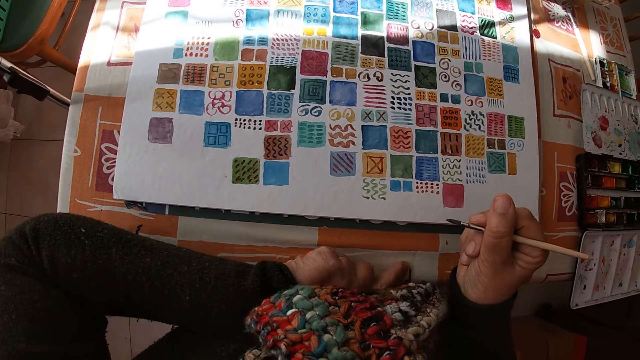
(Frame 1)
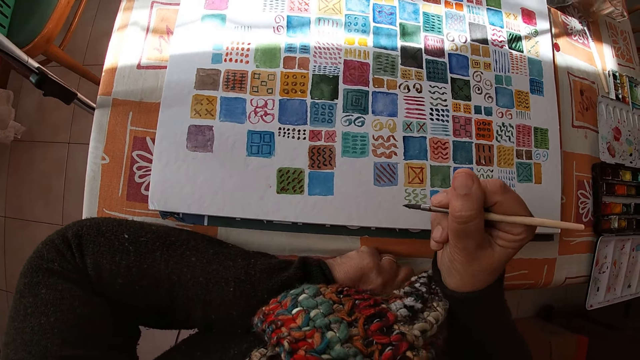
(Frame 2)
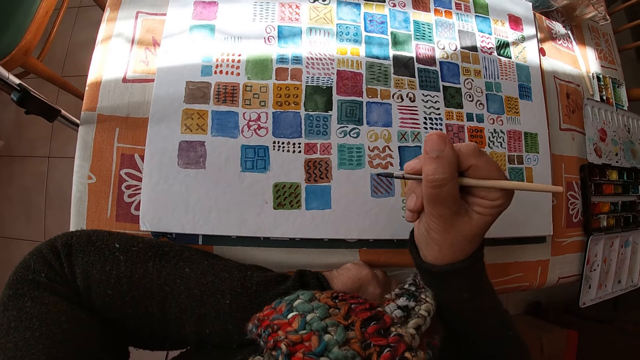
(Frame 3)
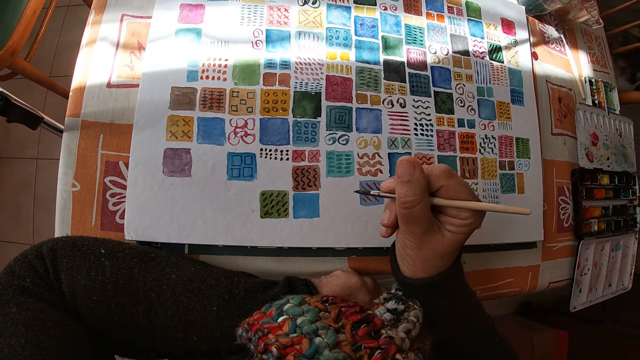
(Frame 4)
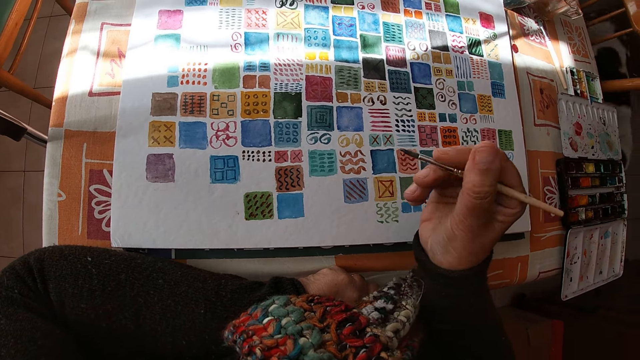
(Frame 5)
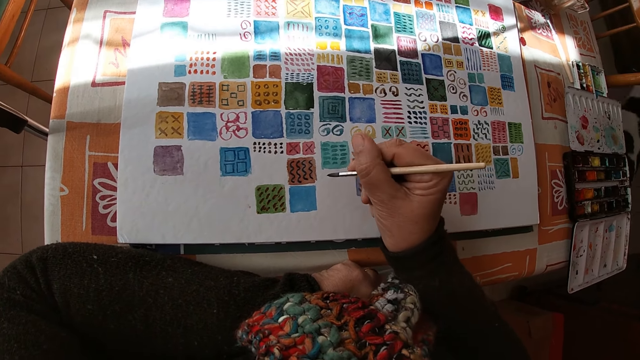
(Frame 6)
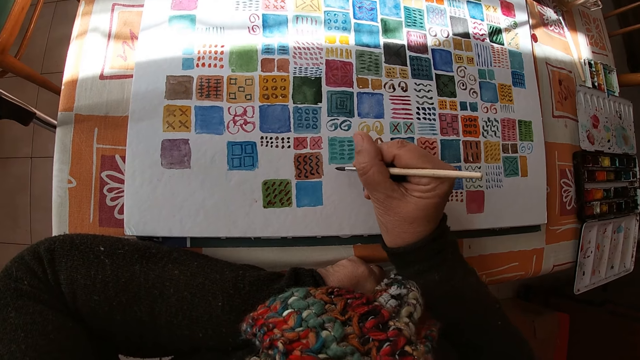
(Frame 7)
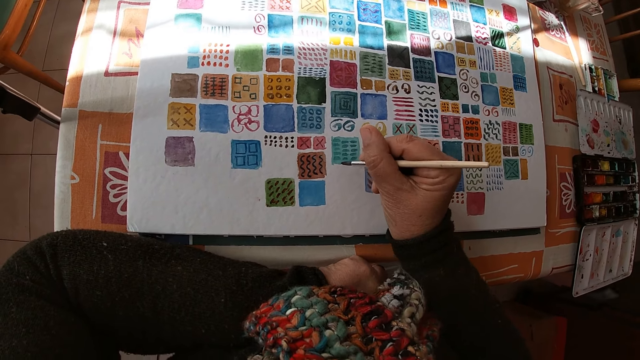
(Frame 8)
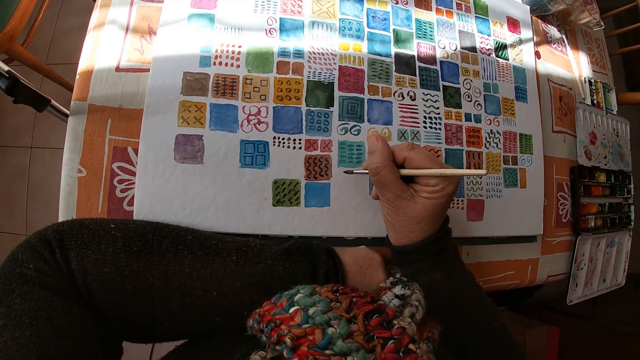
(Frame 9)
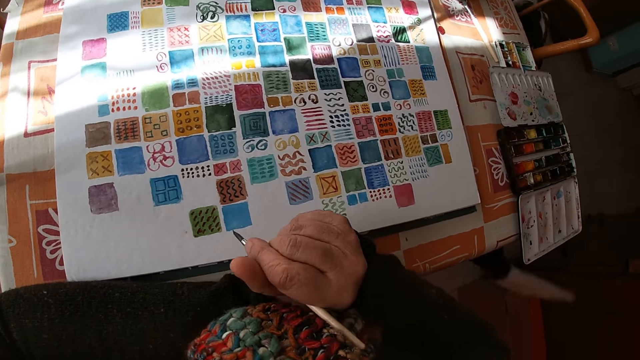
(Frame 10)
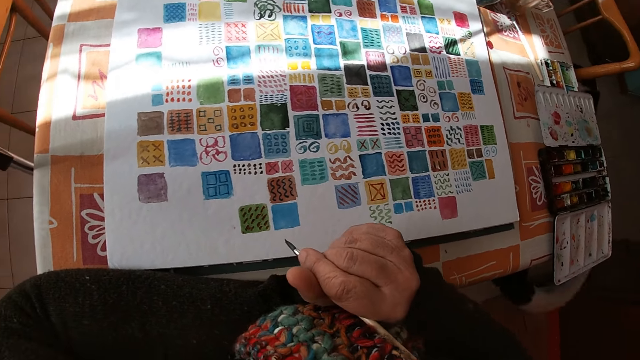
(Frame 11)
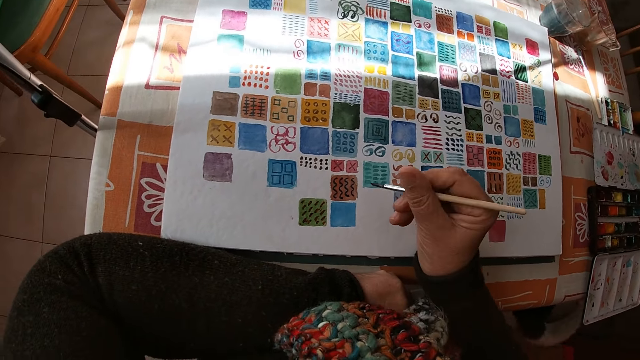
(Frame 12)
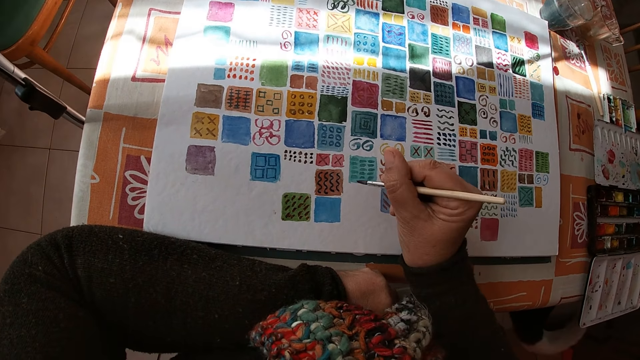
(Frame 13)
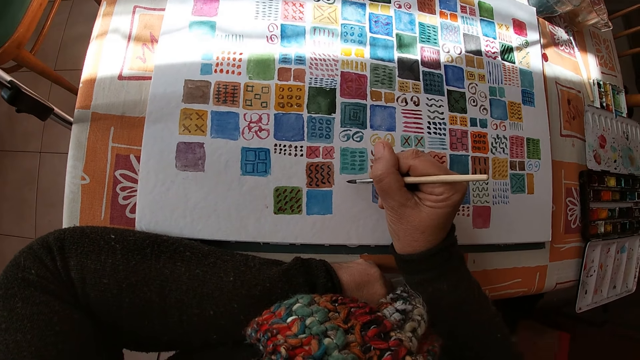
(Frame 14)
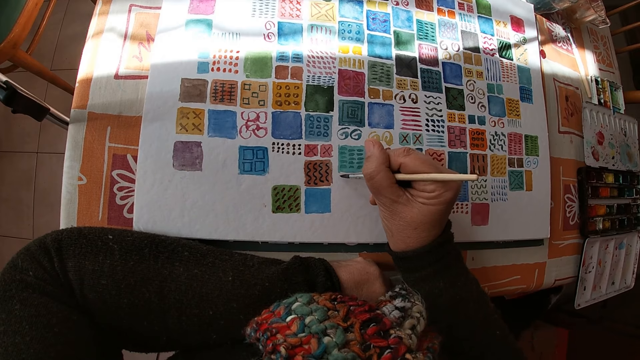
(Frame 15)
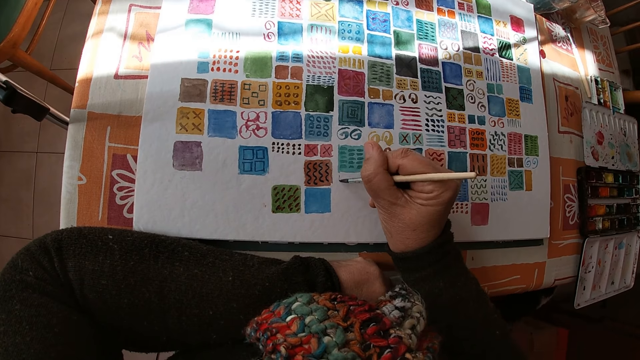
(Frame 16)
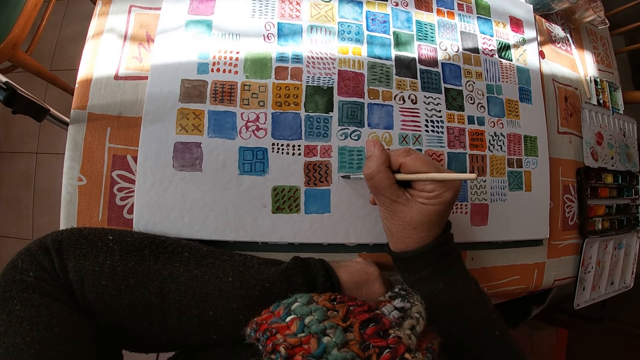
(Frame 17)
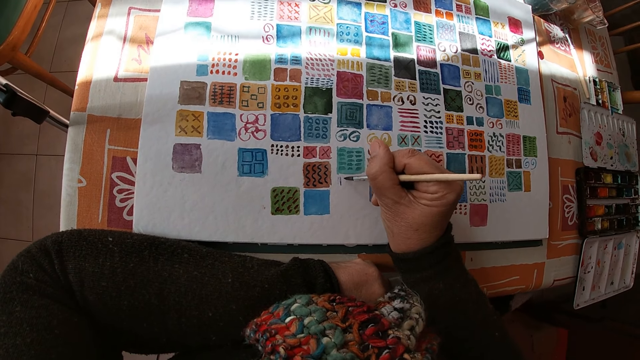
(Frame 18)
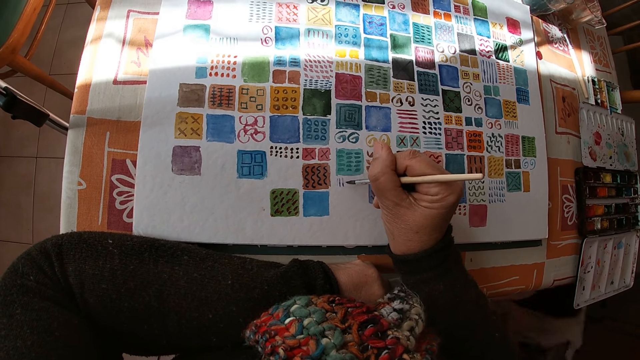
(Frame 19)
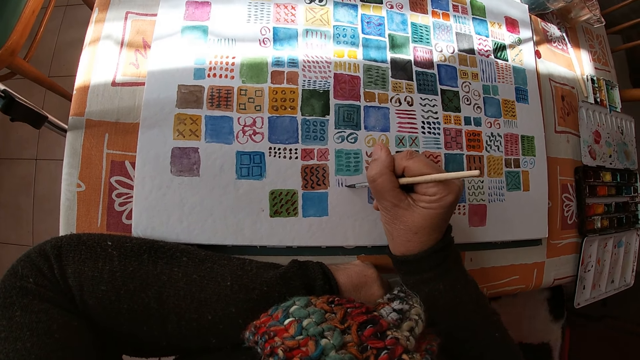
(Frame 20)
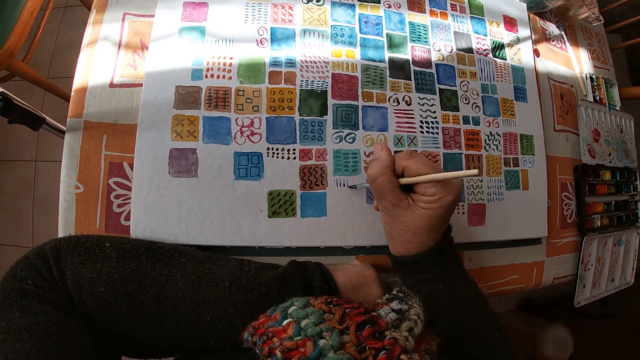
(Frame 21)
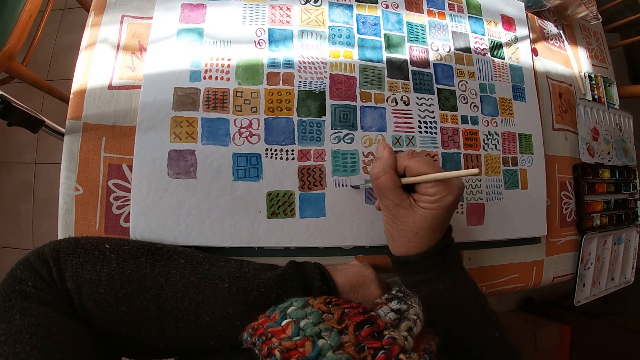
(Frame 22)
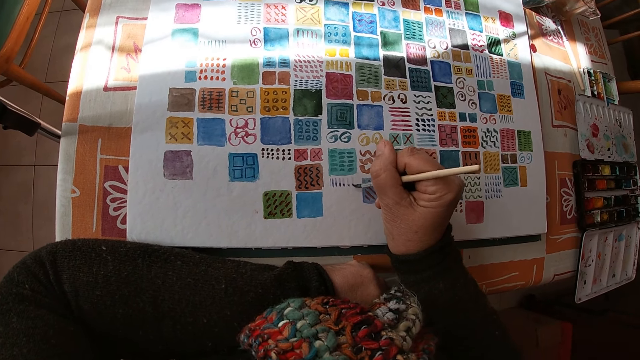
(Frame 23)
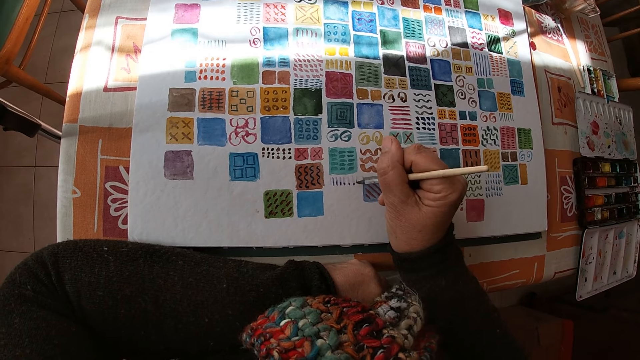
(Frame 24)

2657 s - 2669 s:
The dog moves around the table in the room. The camera wearer paints on the canvas pad on the table with the paint brush in her right hand.

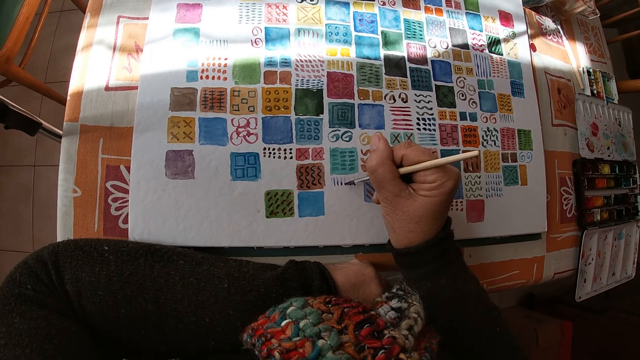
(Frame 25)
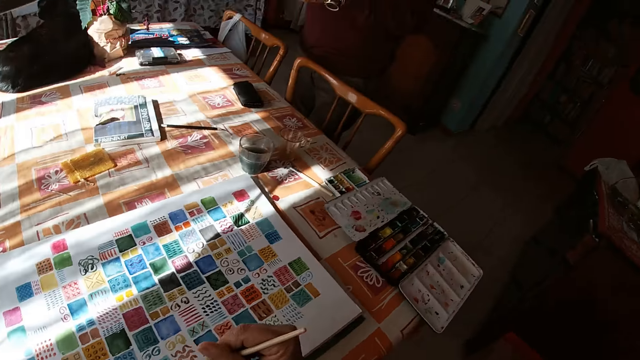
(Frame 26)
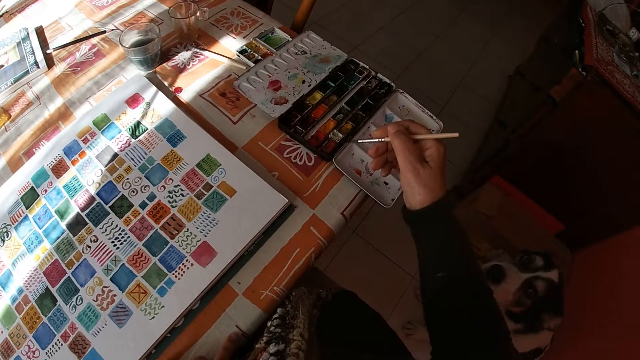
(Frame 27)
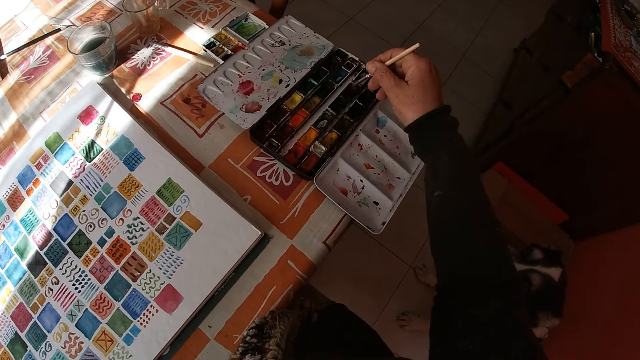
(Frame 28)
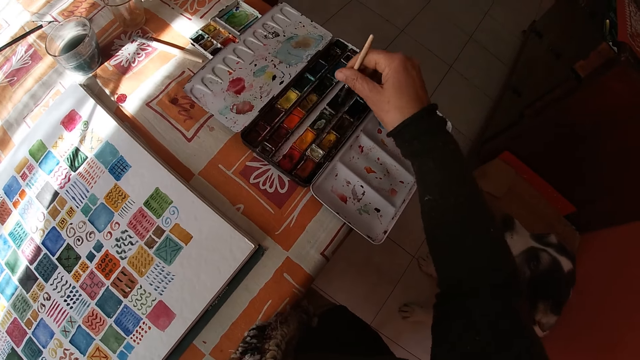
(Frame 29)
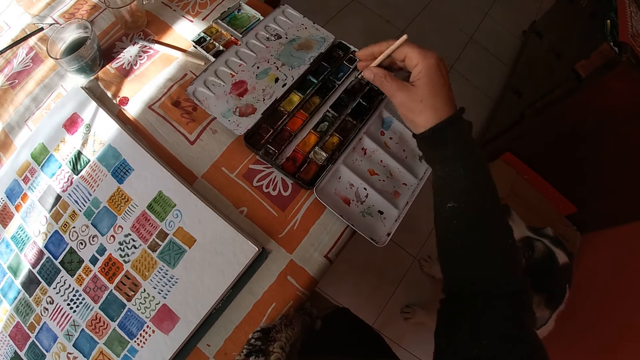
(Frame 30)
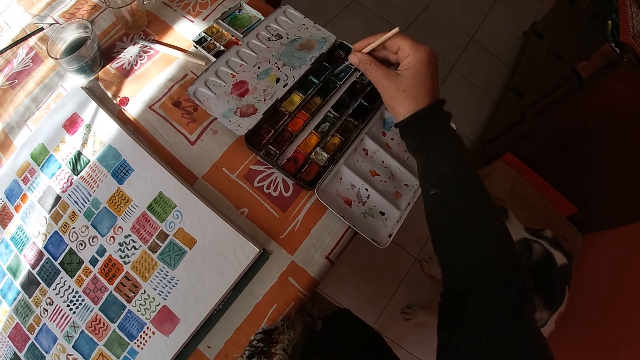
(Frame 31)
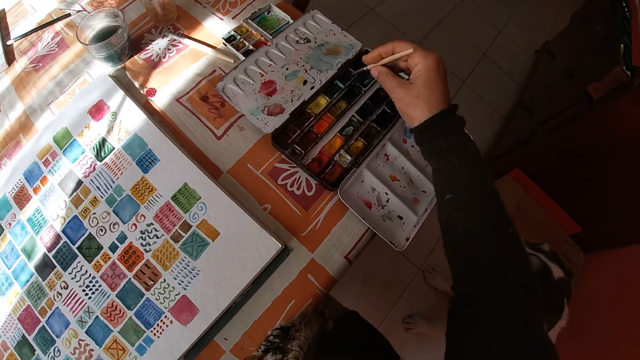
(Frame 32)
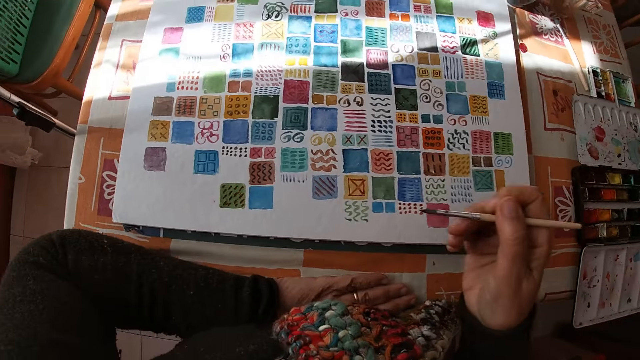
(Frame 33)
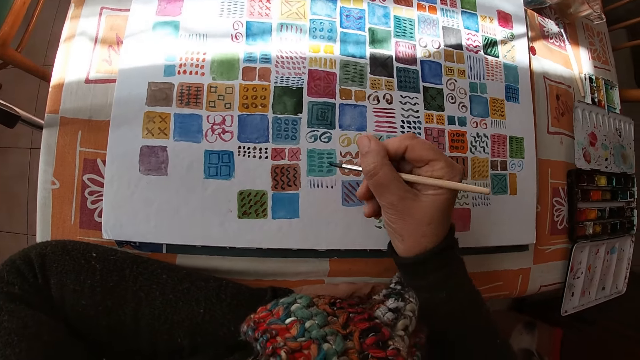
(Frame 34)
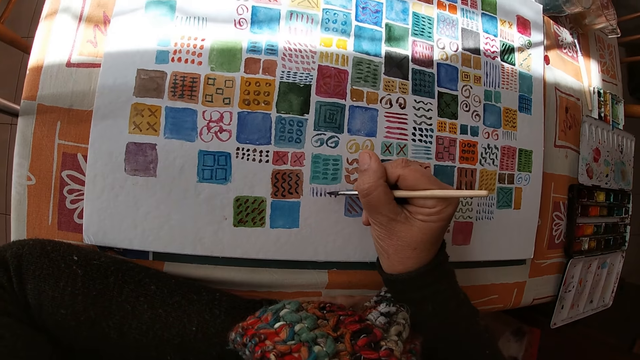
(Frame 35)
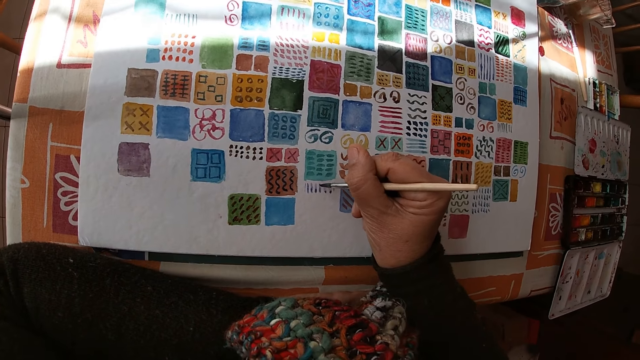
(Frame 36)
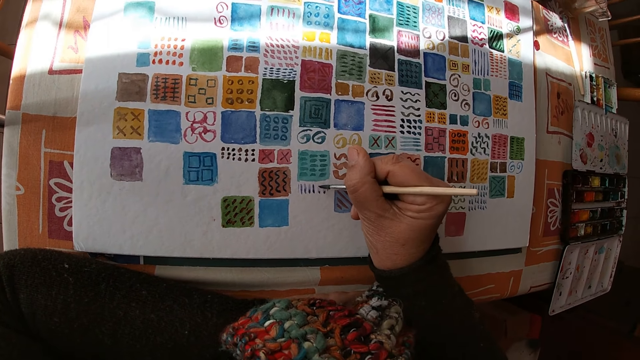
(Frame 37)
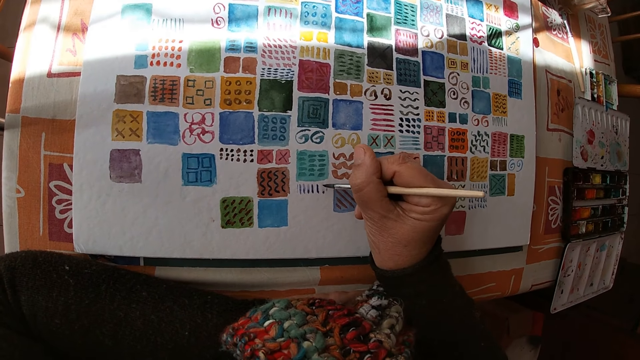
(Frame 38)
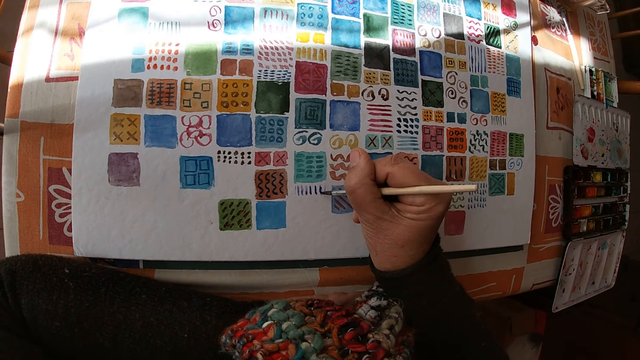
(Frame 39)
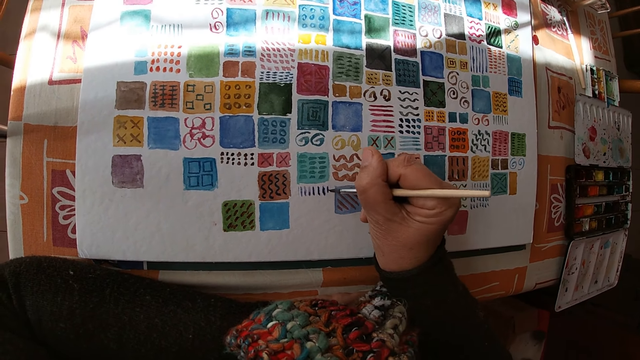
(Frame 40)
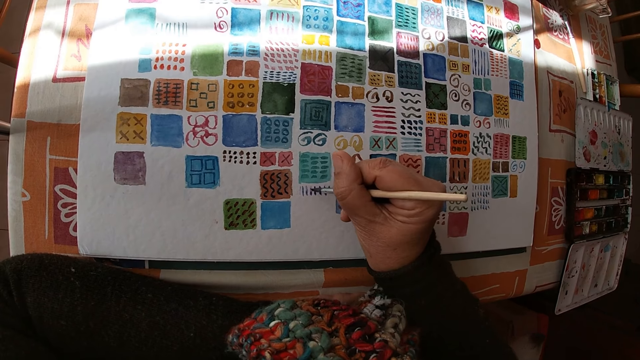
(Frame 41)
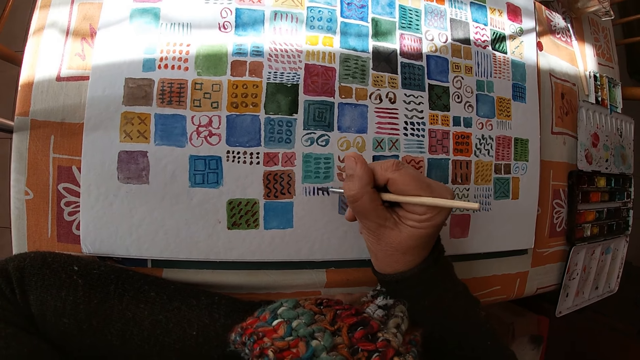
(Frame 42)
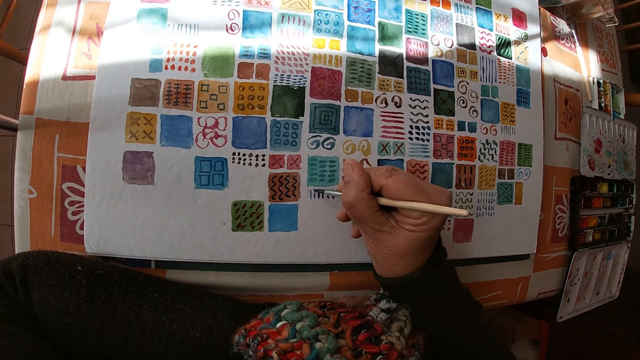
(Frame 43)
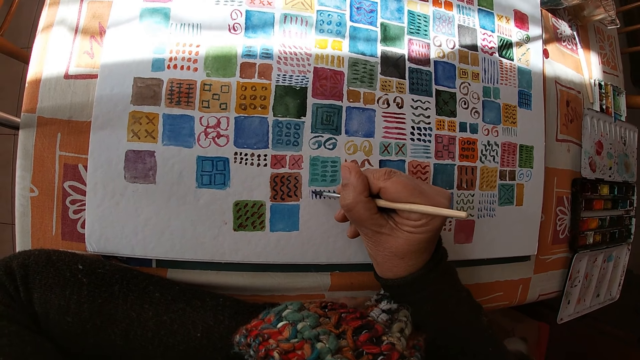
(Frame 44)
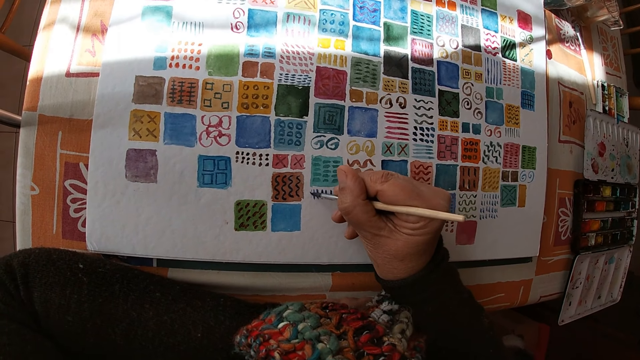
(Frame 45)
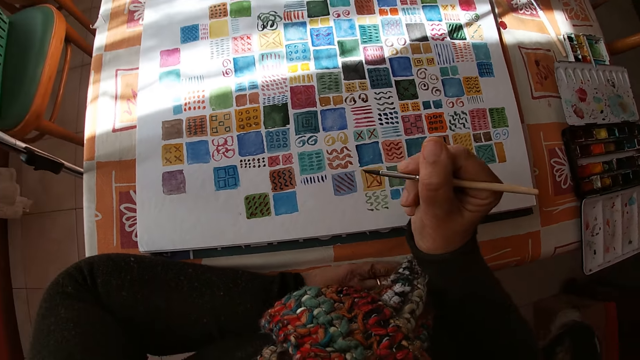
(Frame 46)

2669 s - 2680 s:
The camera wearer dips the paint brush in her right hand into the color palette on the table. She paints on the canvas pad on the table with the paint brush in her right hand.
